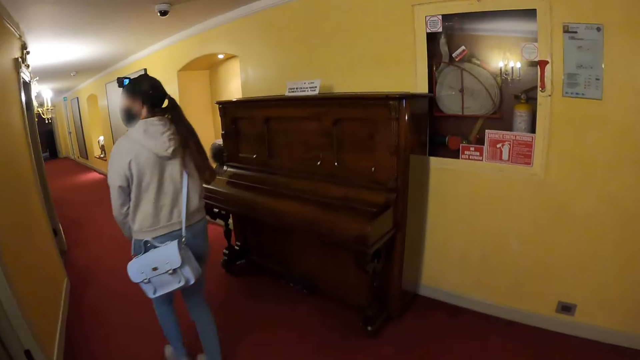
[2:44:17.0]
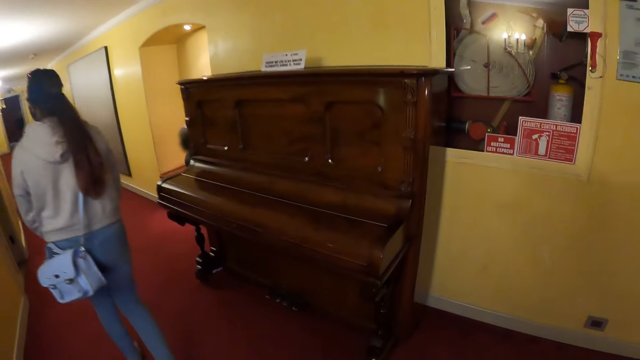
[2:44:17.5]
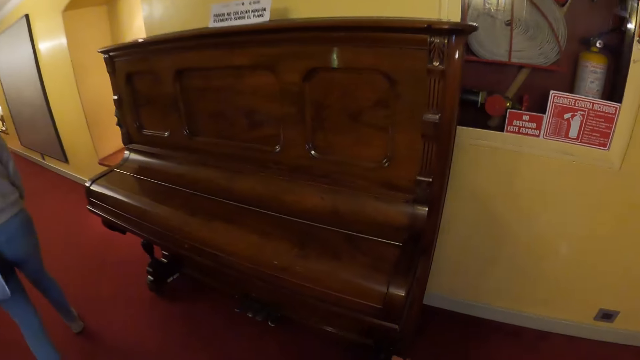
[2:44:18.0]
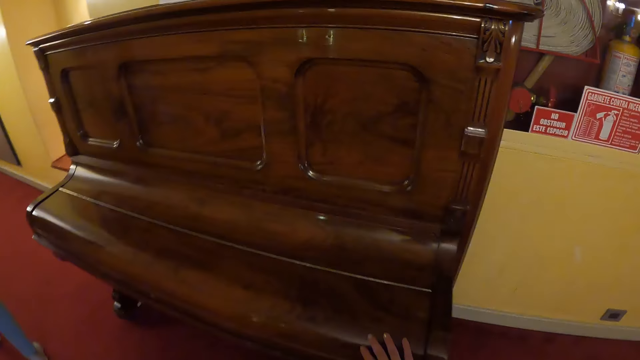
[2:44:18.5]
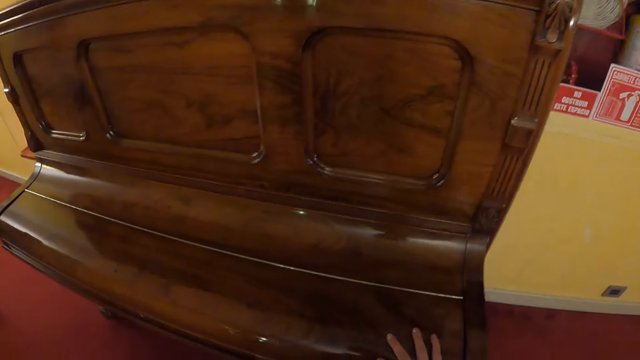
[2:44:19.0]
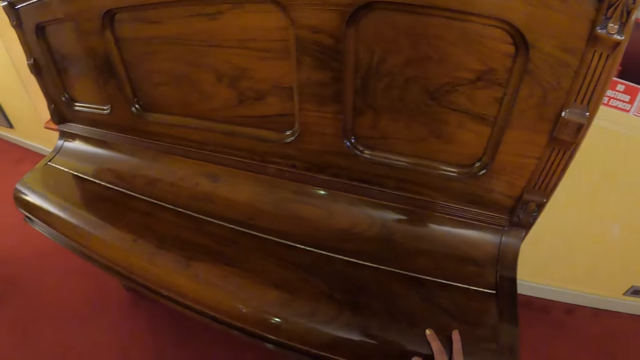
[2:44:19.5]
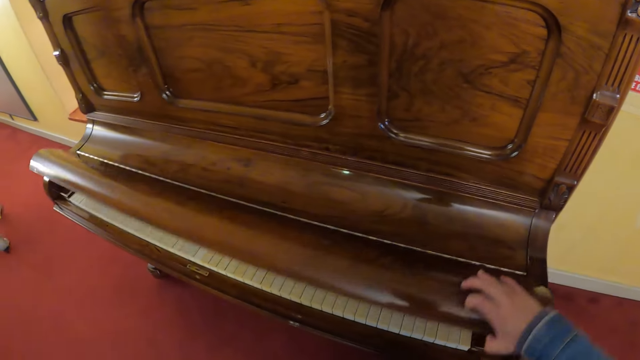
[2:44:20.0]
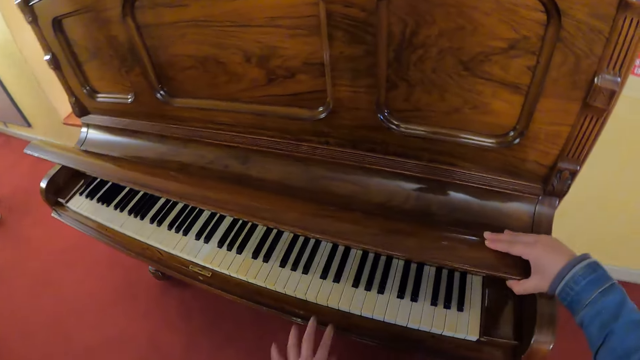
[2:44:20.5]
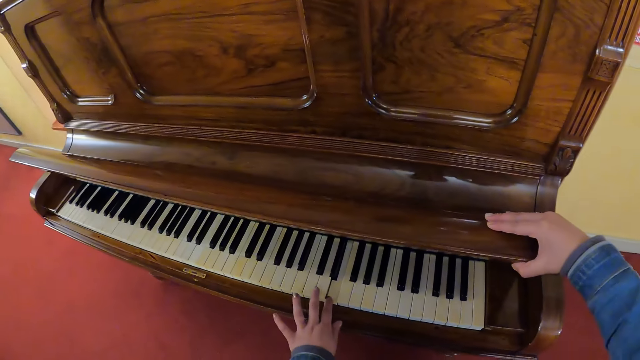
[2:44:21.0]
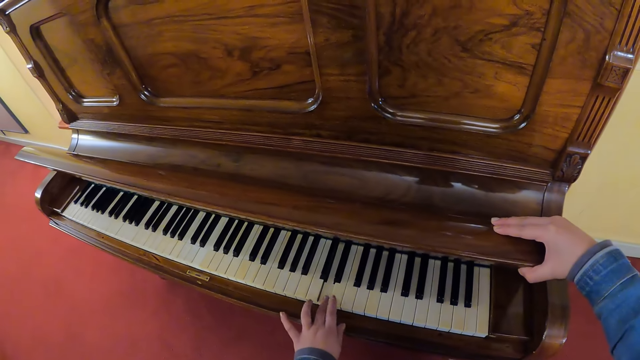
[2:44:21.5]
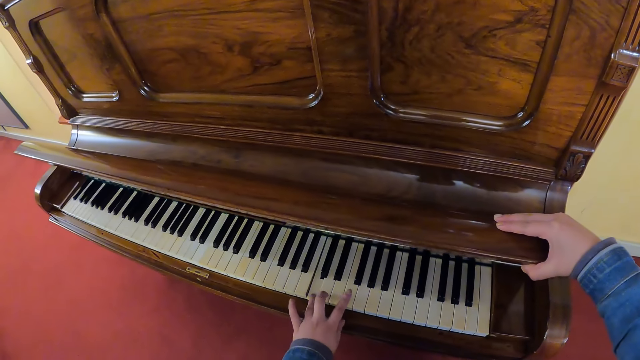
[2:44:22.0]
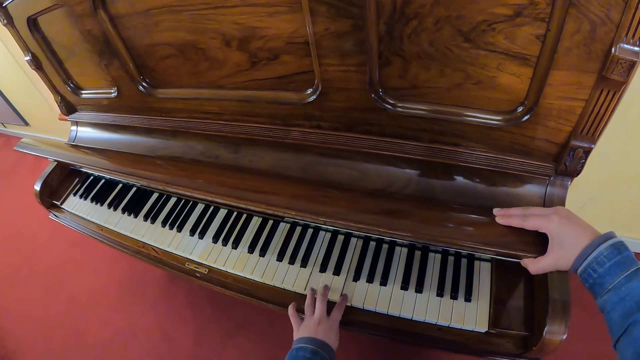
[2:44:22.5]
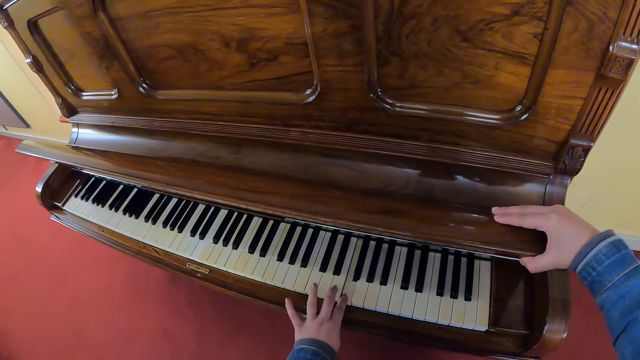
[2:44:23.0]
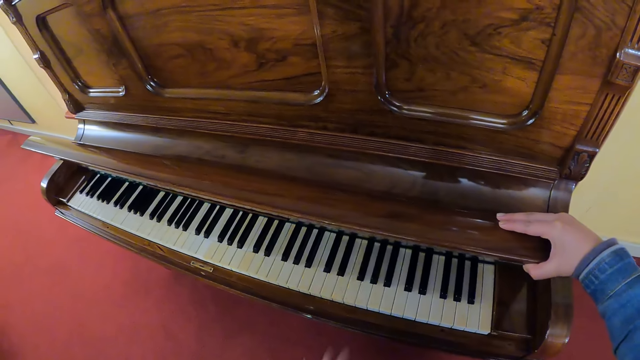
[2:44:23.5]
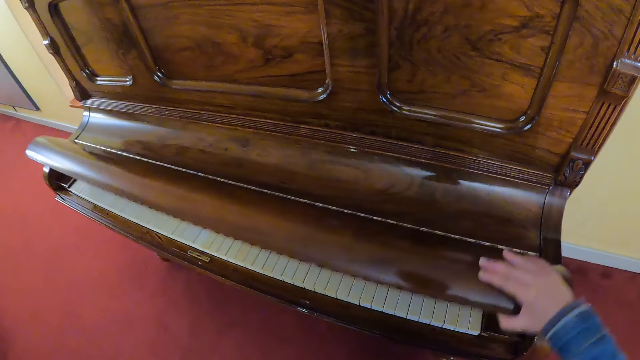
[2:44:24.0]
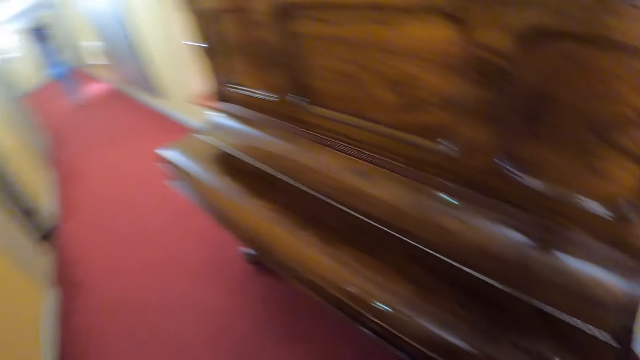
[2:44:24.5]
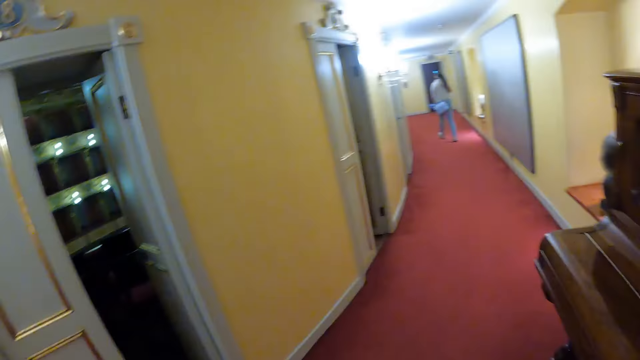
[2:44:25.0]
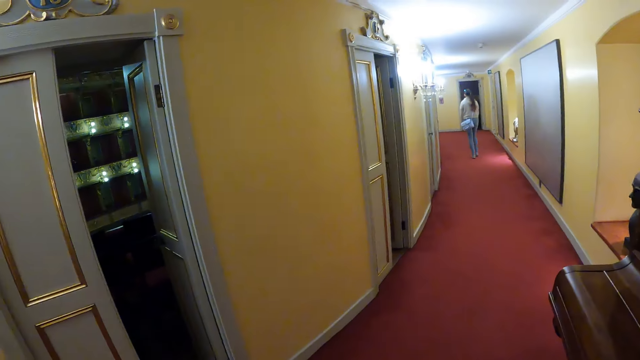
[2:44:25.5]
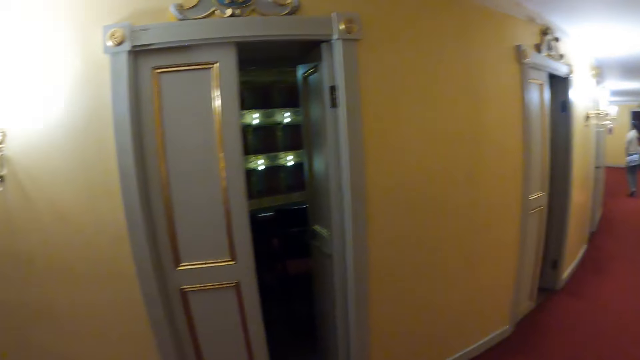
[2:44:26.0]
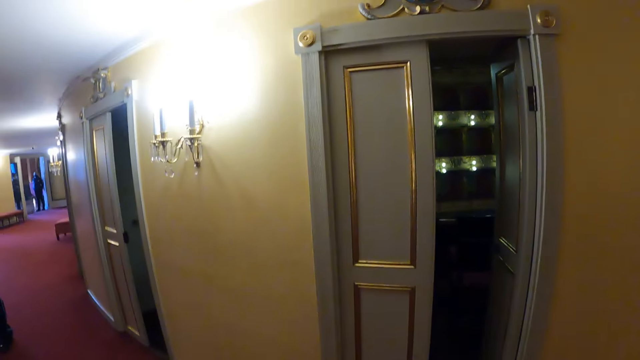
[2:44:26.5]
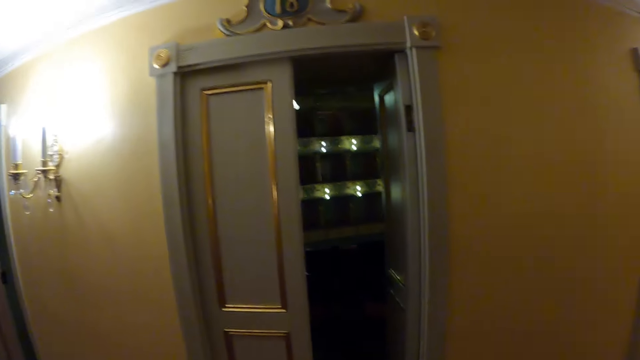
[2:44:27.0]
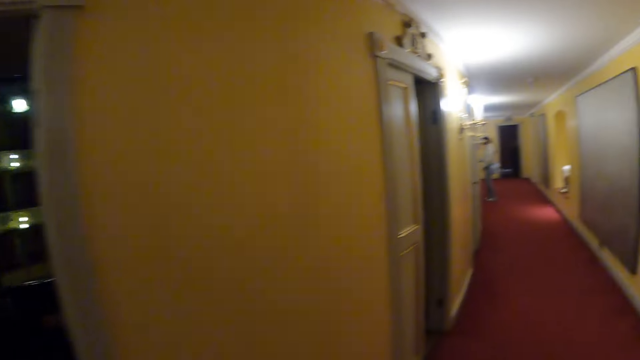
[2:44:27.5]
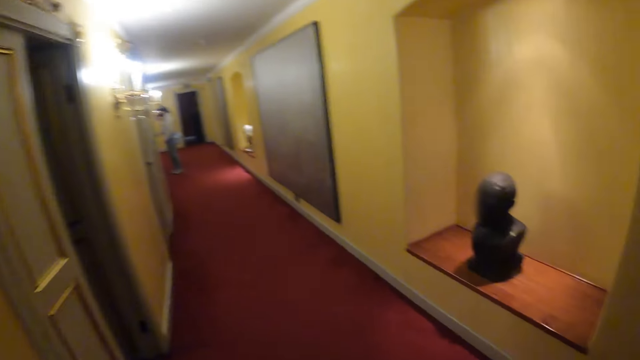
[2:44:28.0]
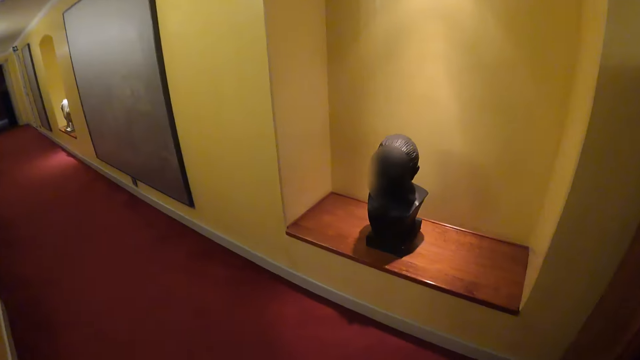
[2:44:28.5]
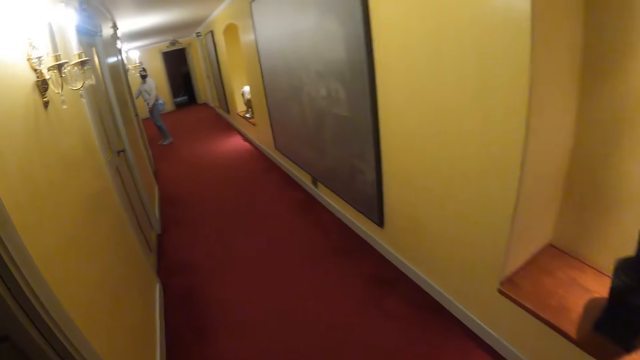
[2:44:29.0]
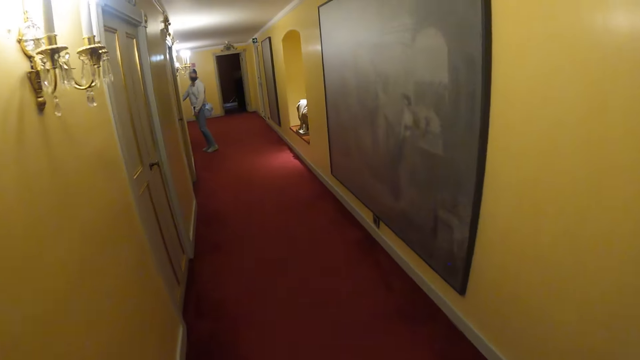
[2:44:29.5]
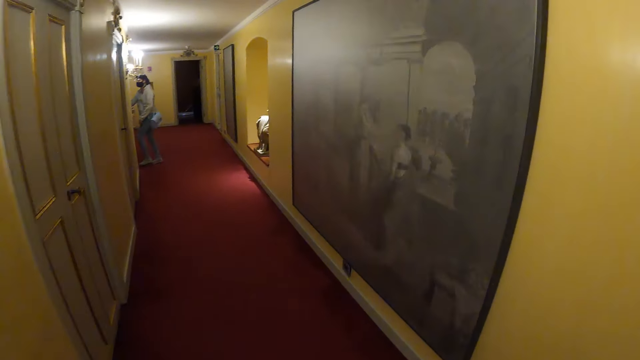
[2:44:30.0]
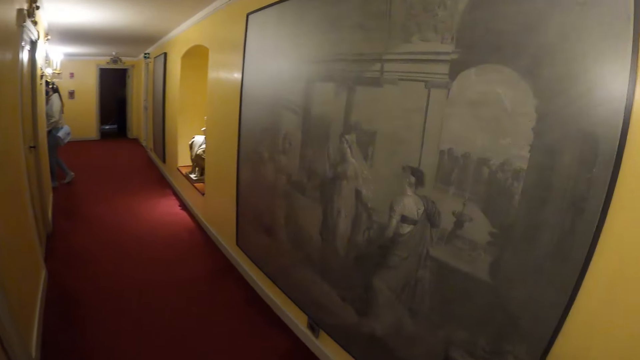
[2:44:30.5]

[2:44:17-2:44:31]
The camera wearer opens the lid of the piano. They play the keyboard of the piano with the left hand. They remove the hand from the keyboard. They close the lid of the piano. They turn around and walk in the house.

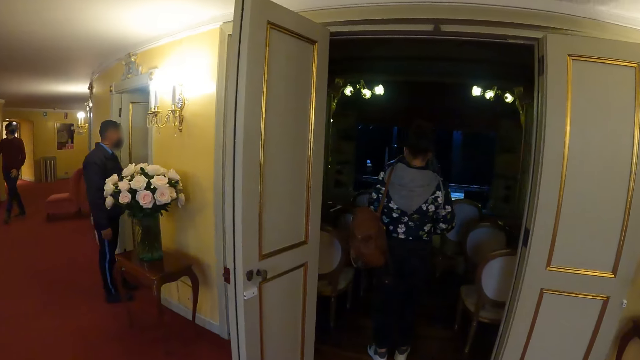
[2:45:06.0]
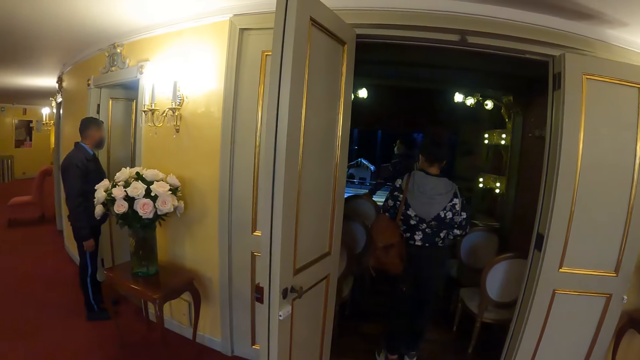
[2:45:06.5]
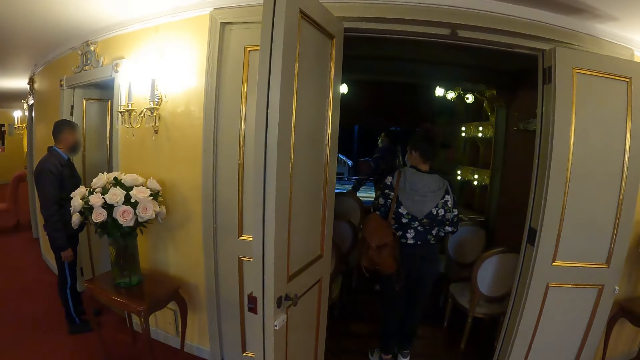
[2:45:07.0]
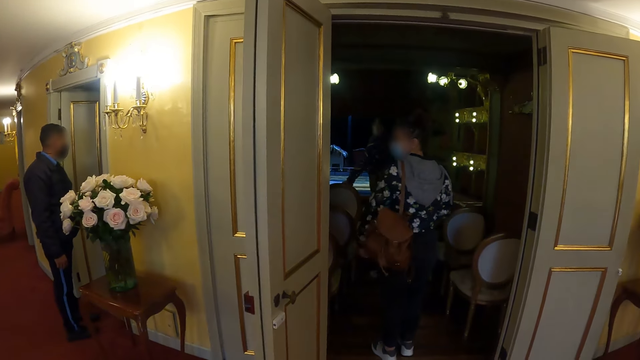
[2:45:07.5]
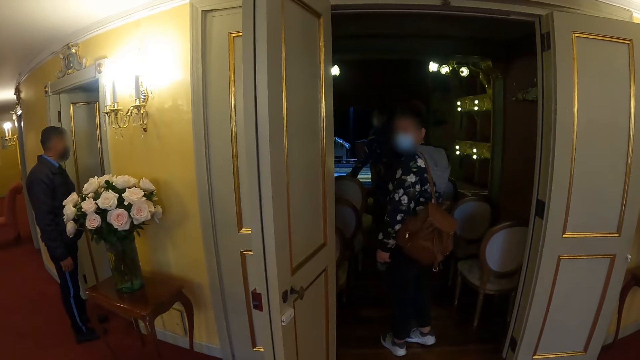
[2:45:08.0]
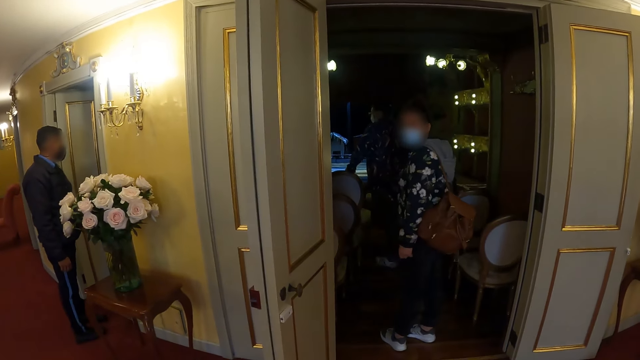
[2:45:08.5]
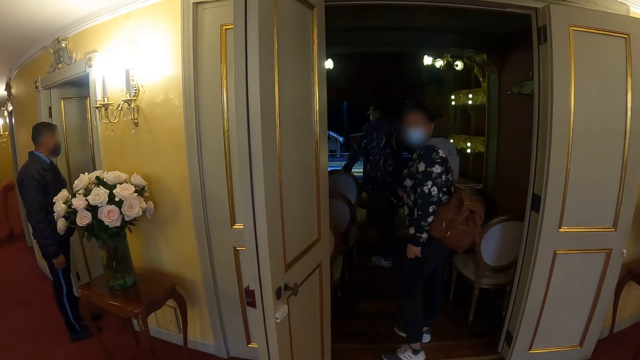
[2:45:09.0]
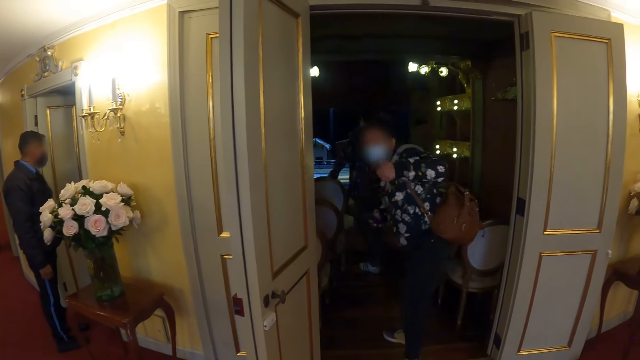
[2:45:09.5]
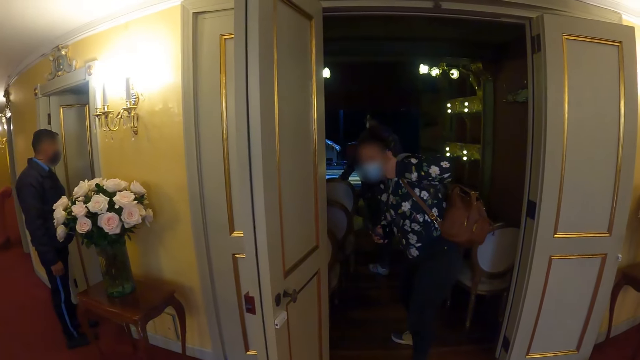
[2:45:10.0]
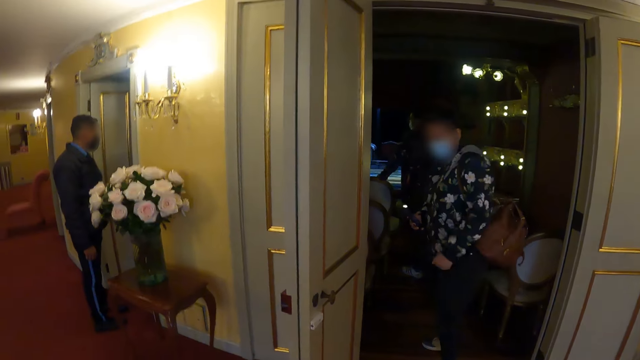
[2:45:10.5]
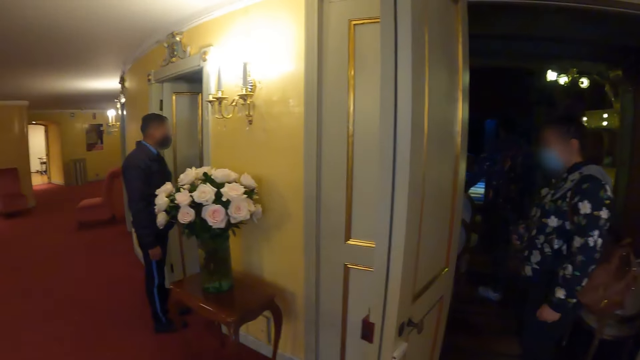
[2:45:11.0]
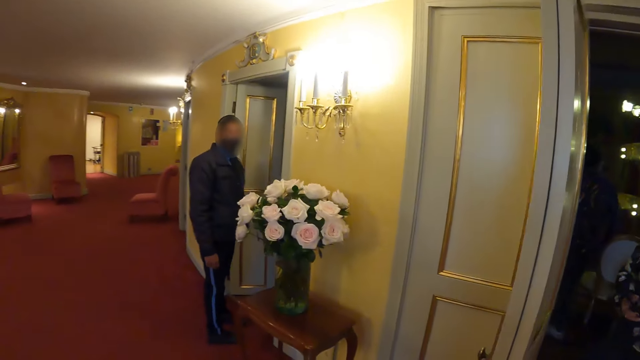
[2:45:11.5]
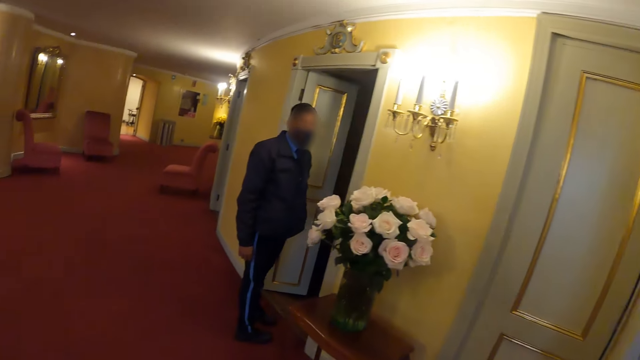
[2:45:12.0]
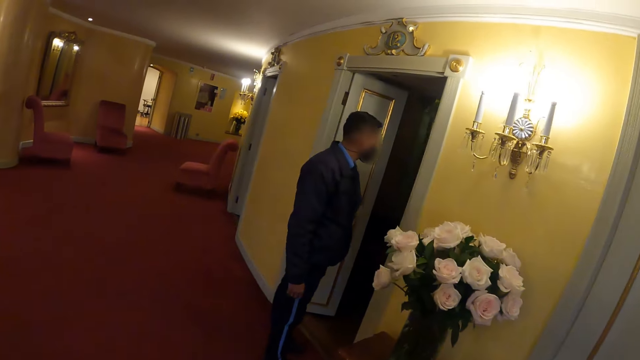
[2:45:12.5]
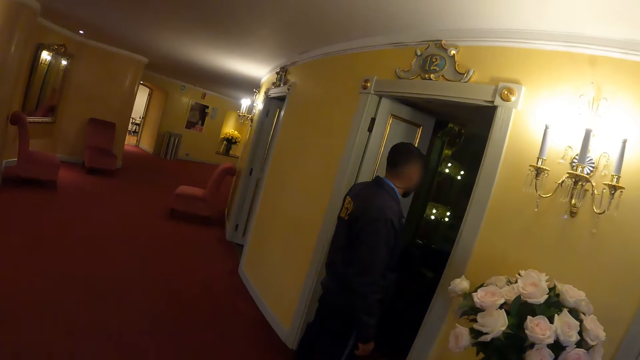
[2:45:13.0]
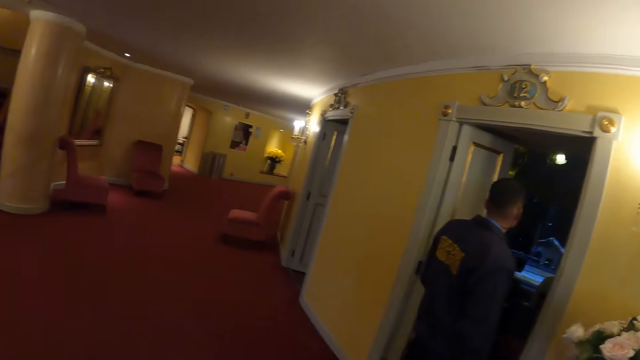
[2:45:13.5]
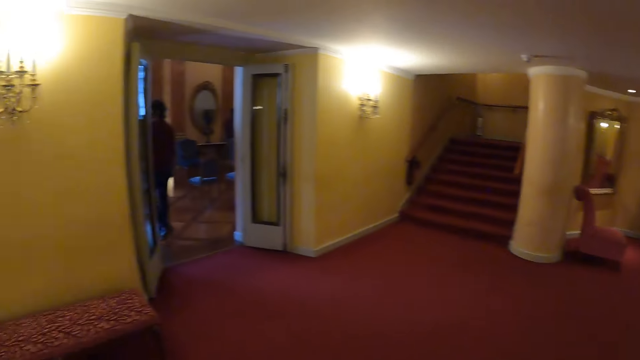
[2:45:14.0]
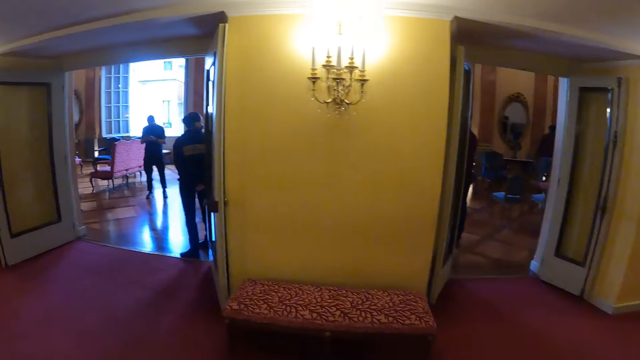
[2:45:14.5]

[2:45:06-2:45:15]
The camera wearer looks at the people. They converse with a woman. They walk in the house.
